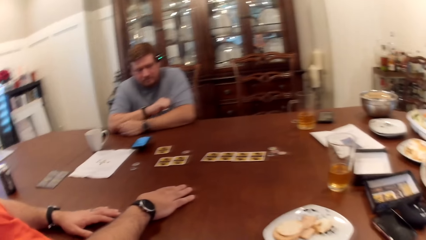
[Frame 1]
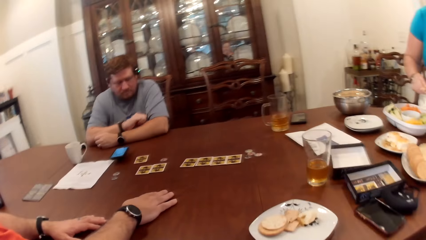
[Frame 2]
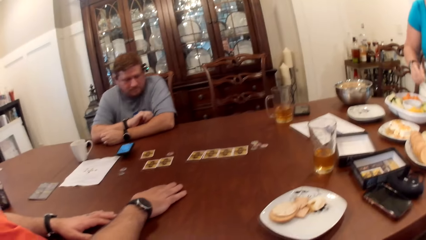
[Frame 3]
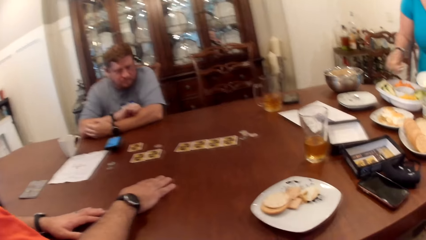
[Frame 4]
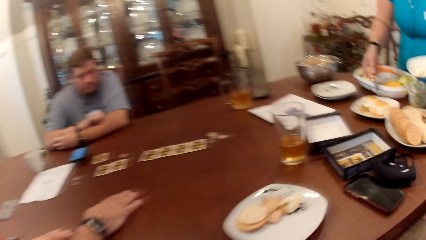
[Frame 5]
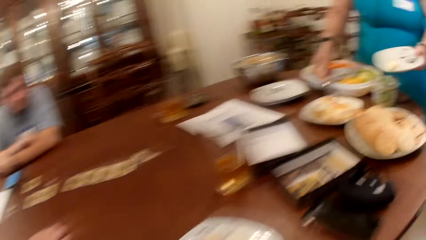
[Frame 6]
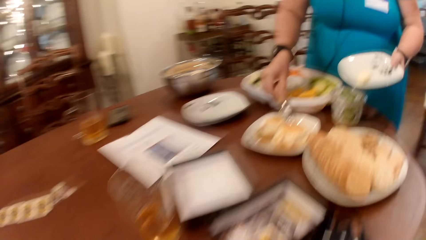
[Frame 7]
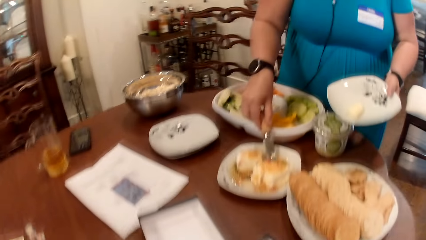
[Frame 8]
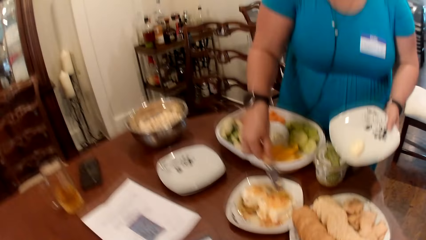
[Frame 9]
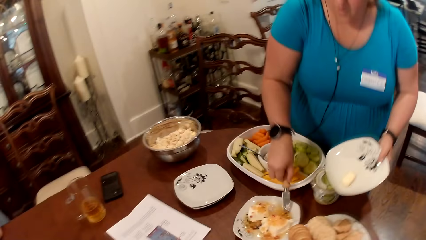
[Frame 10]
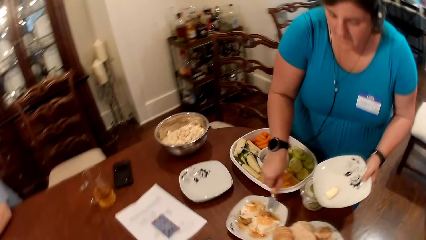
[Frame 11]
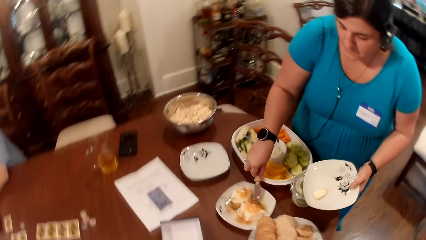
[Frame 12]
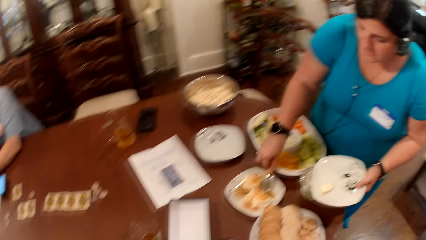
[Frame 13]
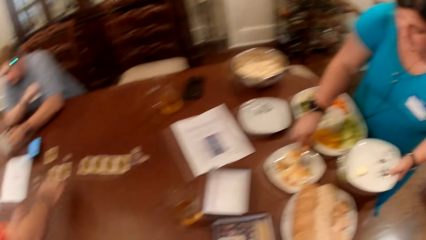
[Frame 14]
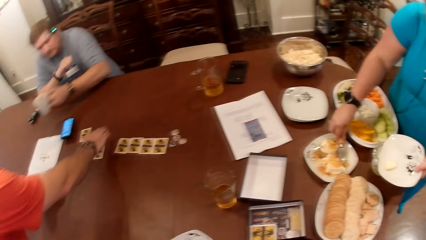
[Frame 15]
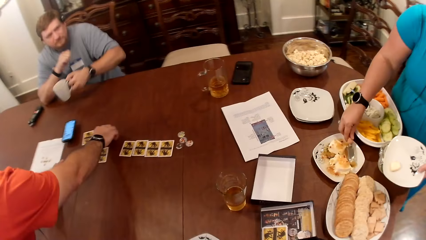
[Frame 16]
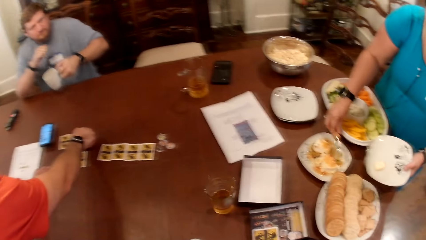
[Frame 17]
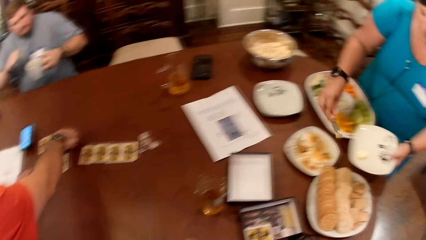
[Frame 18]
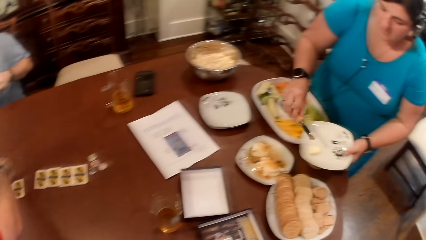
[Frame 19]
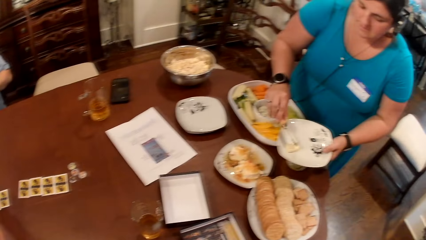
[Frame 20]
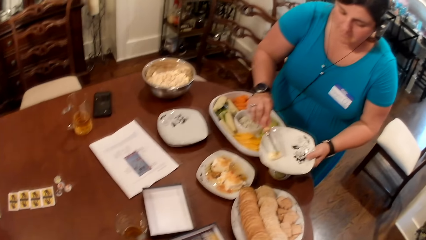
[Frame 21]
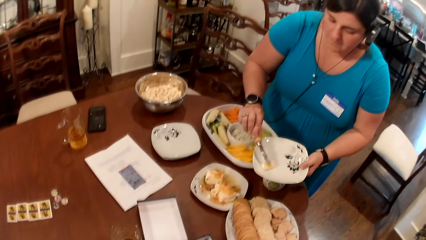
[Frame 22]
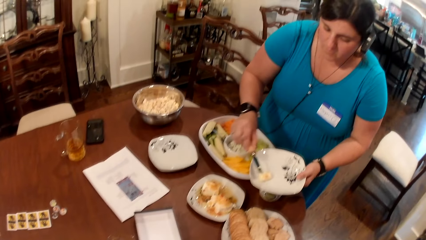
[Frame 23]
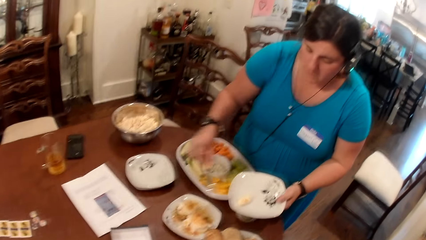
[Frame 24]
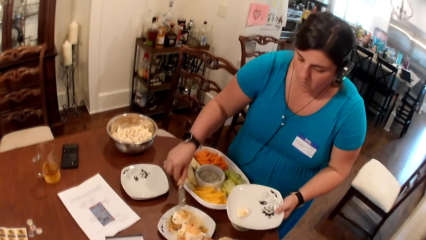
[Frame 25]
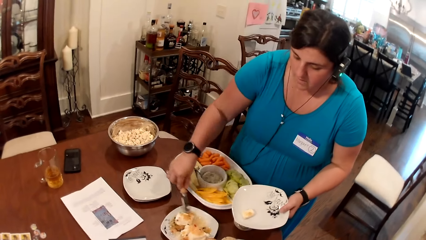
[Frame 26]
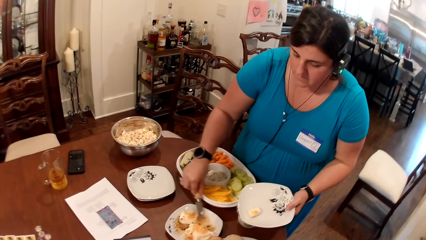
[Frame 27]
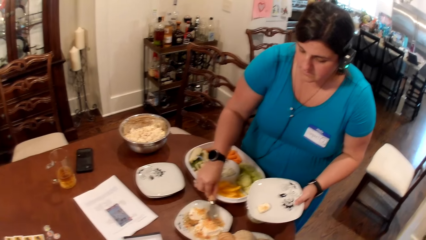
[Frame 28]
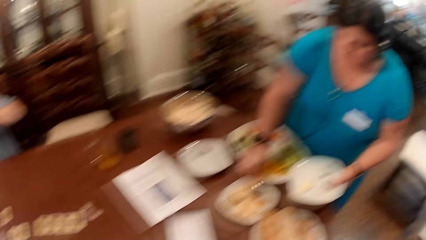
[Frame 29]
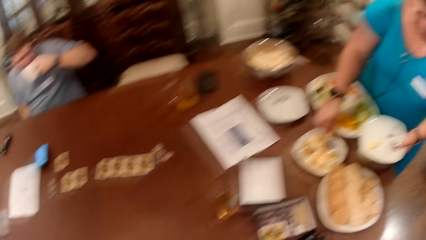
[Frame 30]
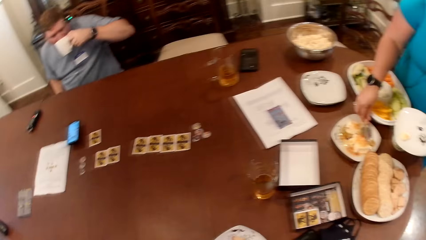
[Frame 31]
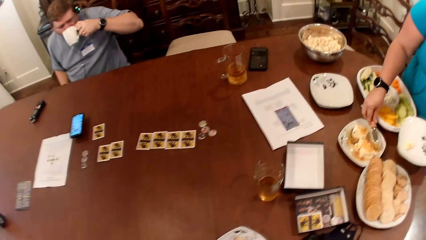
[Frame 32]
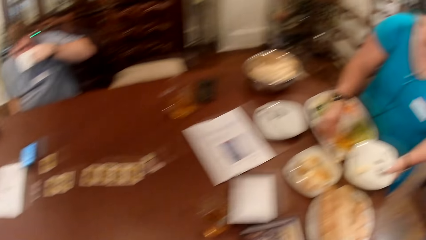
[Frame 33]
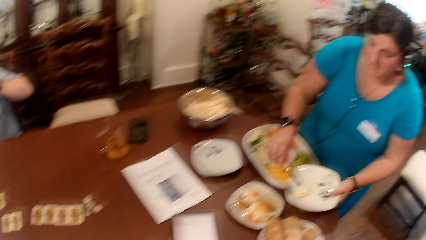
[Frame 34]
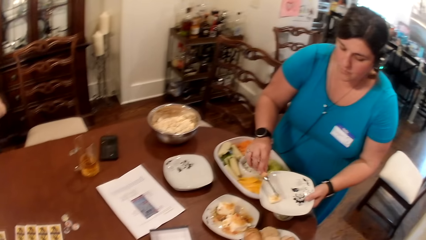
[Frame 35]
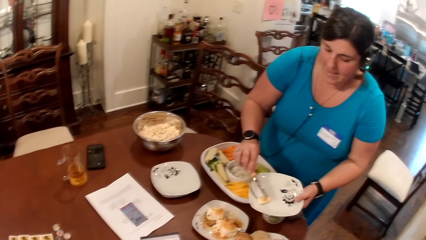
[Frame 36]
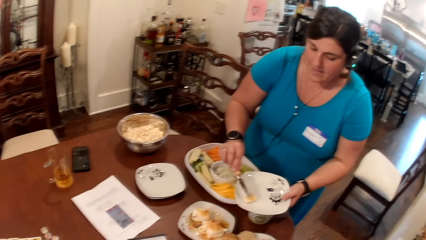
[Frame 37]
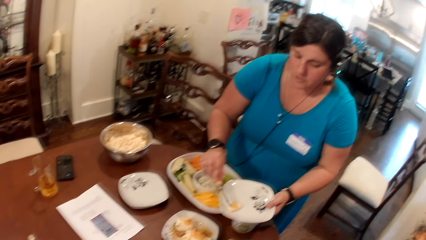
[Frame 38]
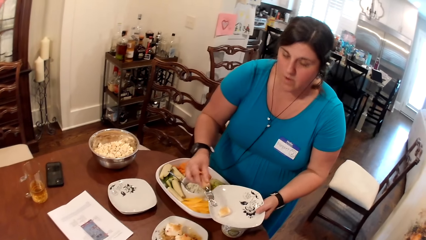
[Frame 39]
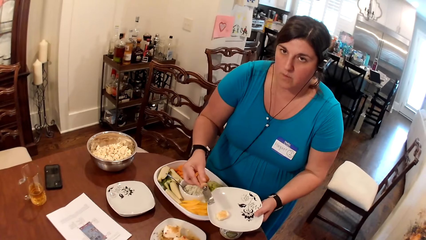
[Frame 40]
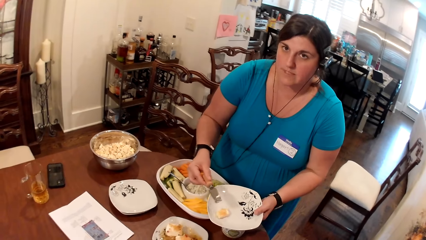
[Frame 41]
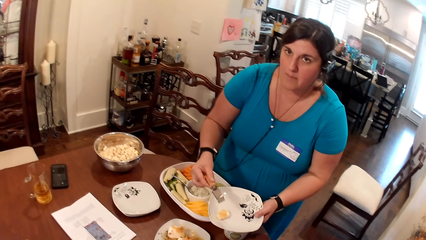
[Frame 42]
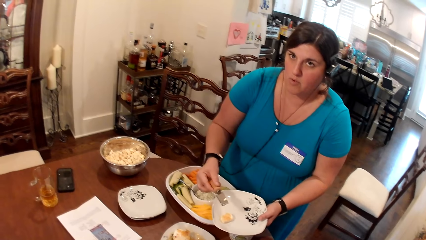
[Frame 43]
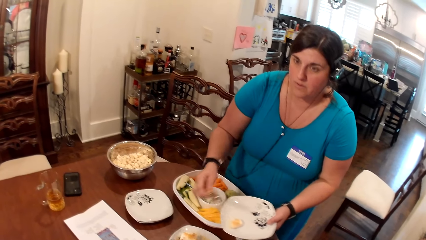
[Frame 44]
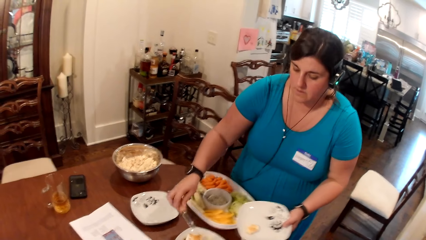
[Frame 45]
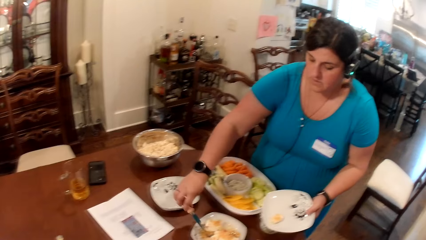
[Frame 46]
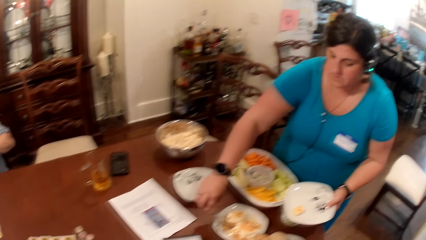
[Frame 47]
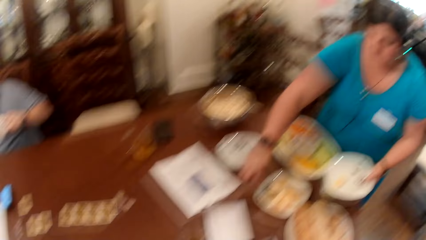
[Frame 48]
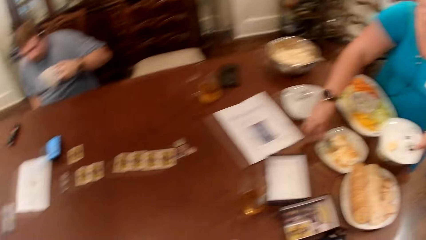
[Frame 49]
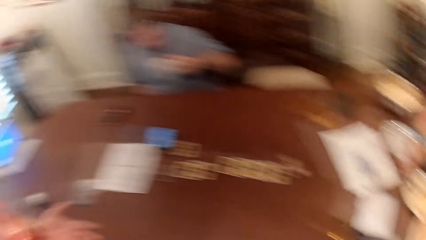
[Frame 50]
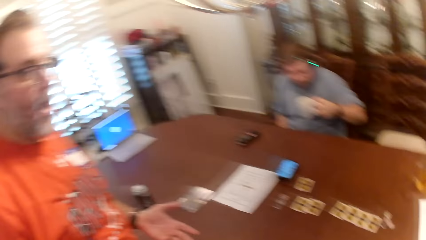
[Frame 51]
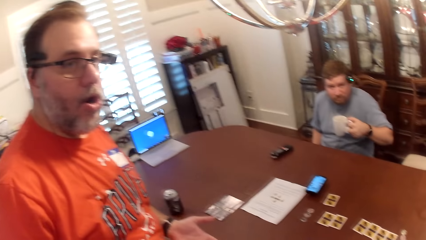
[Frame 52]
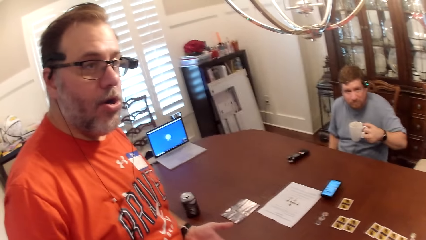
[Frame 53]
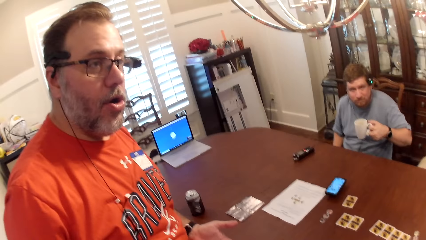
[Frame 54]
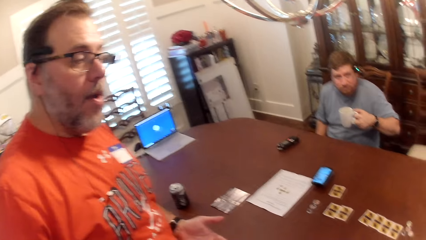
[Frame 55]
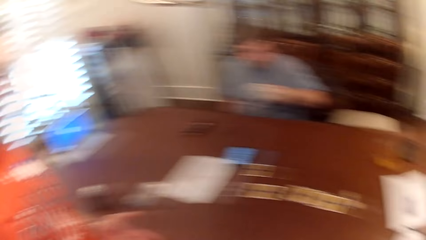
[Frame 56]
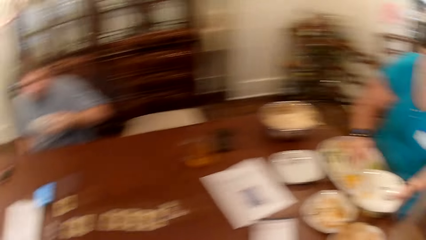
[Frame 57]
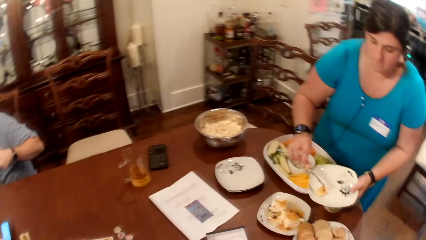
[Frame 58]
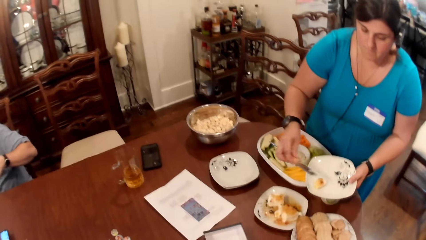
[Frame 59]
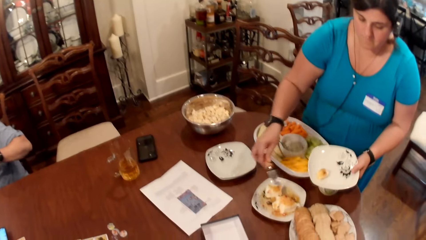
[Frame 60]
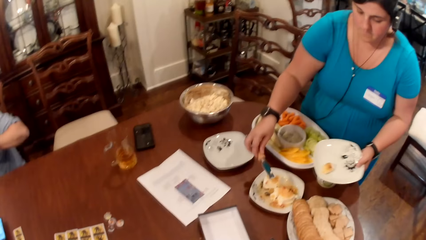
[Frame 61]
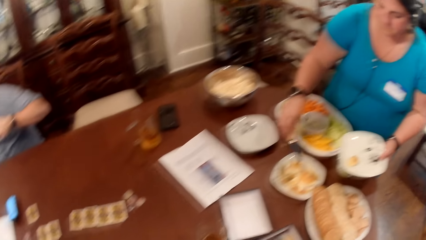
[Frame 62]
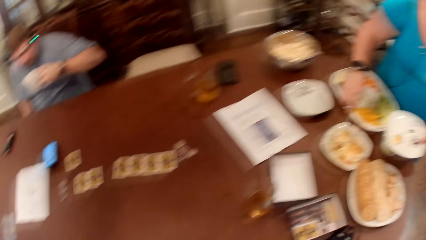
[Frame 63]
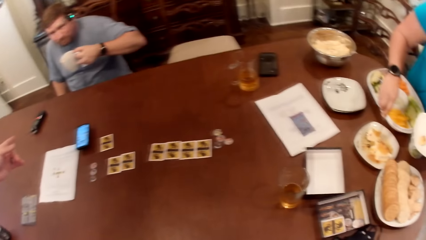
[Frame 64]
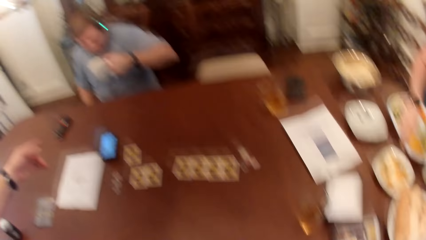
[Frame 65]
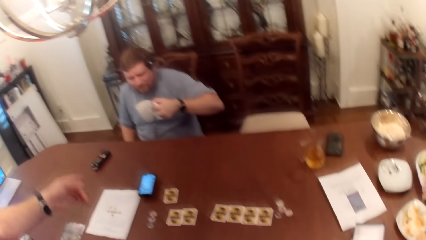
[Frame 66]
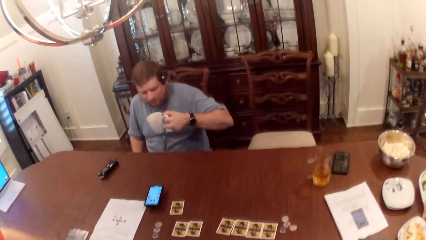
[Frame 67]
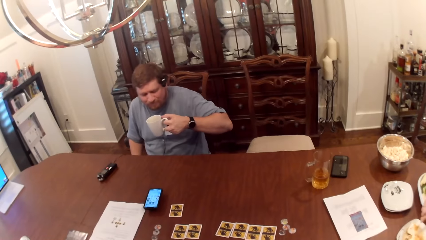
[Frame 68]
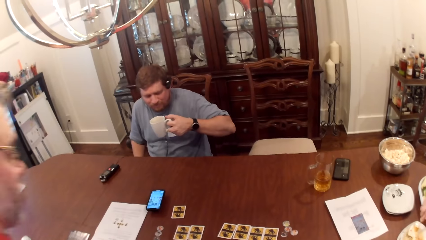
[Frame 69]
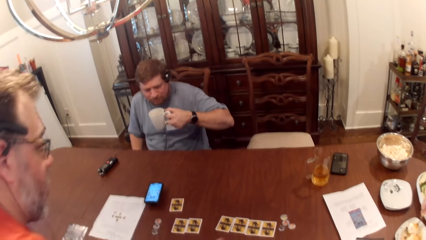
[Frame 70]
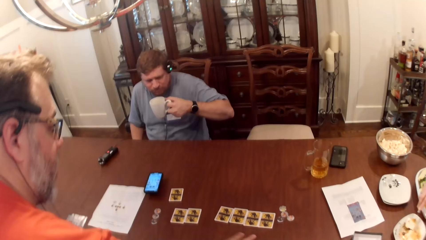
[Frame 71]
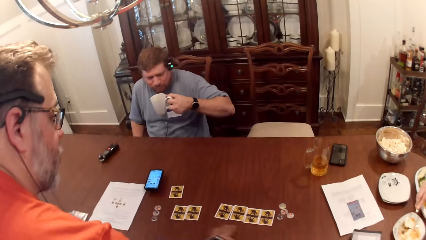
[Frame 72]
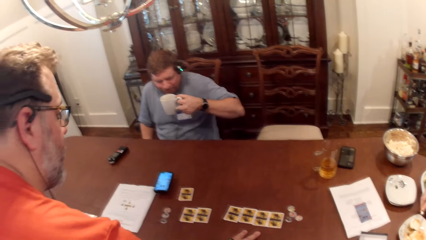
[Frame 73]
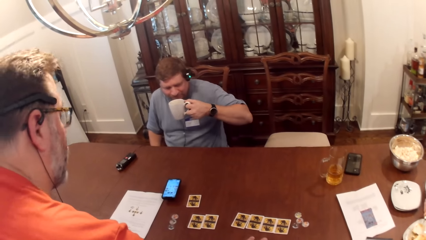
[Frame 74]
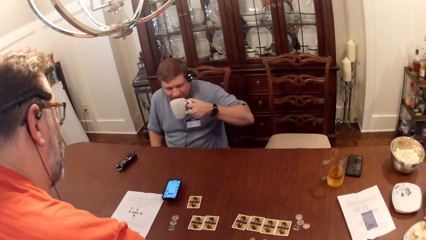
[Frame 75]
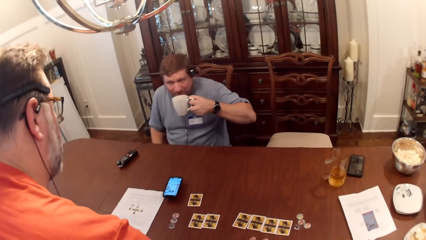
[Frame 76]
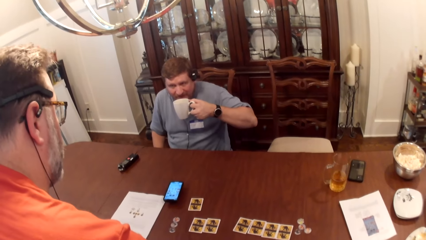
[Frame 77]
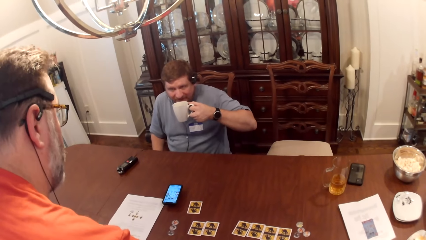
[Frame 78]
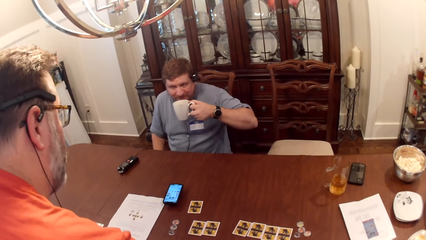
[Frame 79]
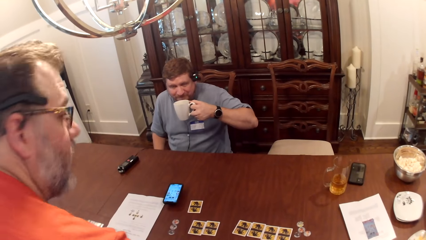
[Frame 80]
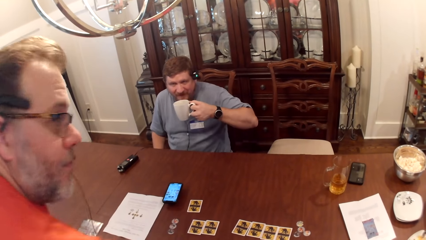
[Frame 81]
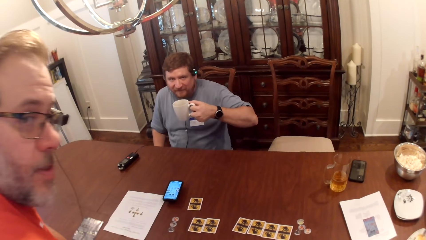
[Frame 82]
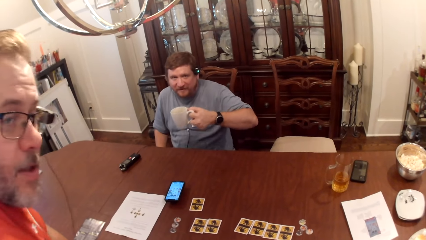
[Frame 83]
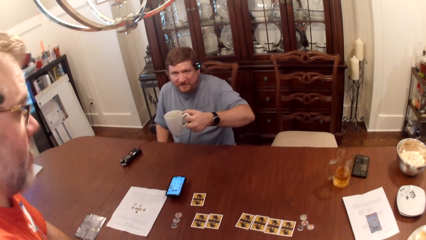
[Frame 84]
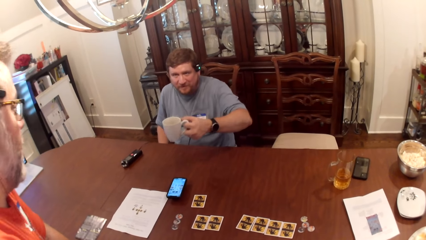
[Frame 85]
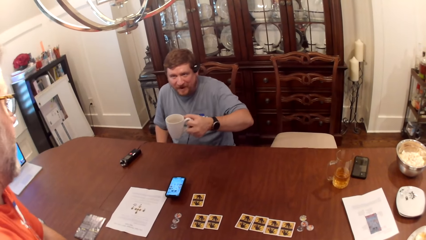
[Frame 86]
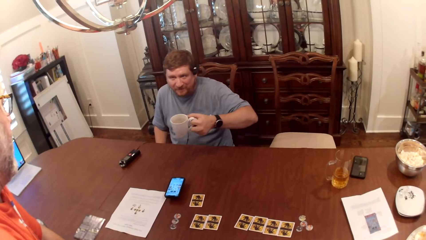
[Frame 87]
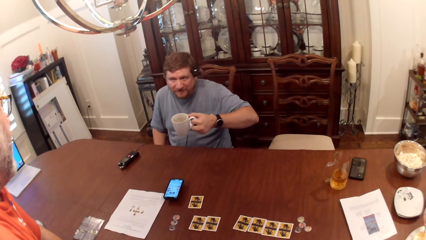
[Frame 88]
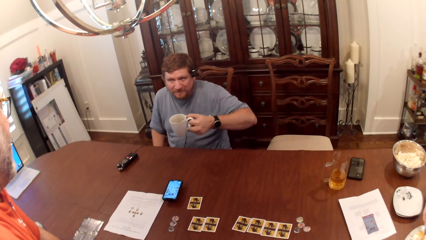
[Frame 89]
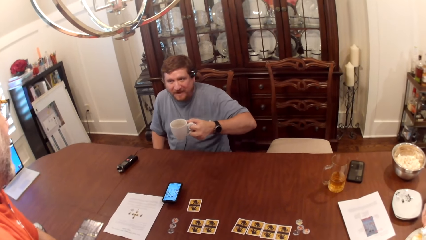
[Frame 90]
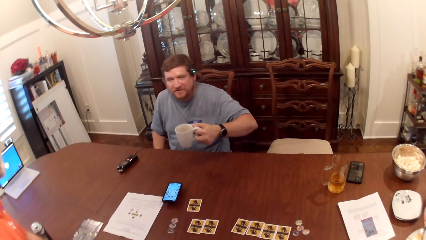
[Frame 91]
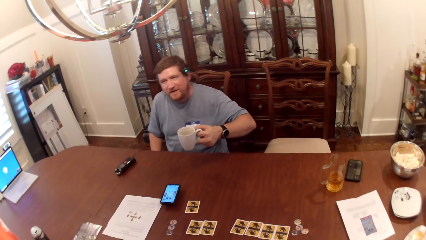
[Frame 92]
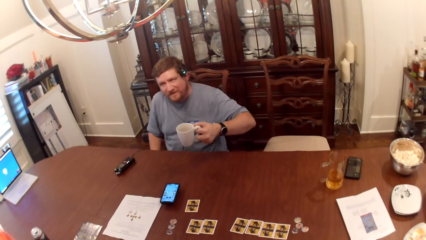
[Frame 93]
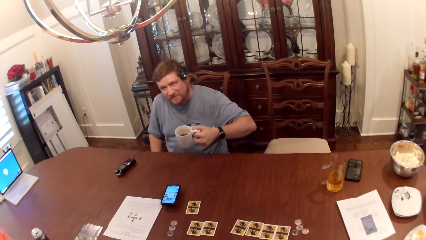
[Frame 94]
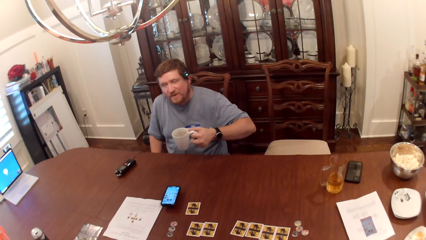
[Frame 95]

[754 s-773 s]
The camera wearer stands from her chair. A woman puts cake in the plate in her left hand with the cake knife in her right hand. The woman takes cake or cheese from the plate with the cake knife in her right hand. The woman converses with a man. Another man picks a cup of coffee on the table with his left hand. The first man picks a card on the table with his right hand. The first man touches the card. The woman puts the cake in the plate in her left hand. The woman scoops the cheese using the knife. The first man converses with the woman and the other man. The other man drinks coffee from the cup in his left hand. The woman puts the cheese on the plate and drops the knife on the plate. The first man interacts with the friends. The other man converses with the first man.
